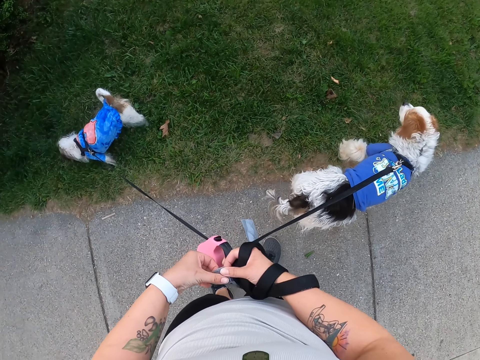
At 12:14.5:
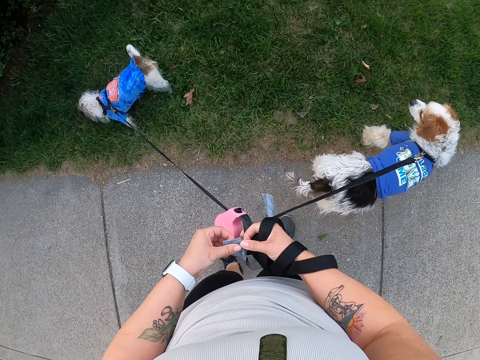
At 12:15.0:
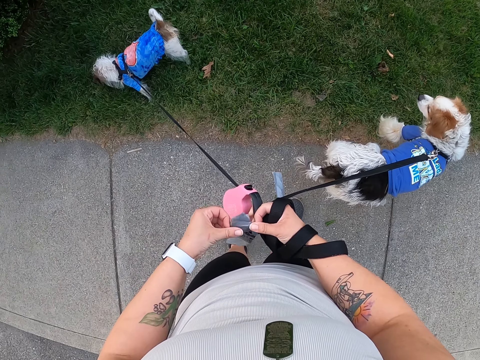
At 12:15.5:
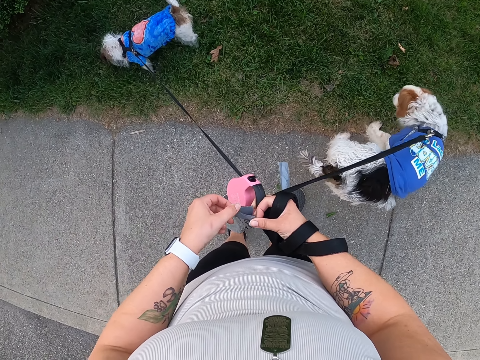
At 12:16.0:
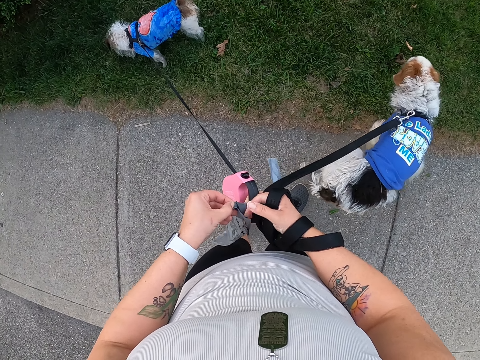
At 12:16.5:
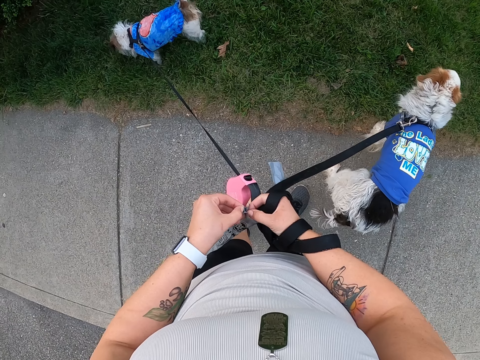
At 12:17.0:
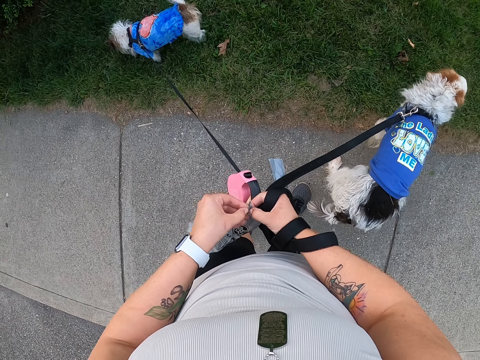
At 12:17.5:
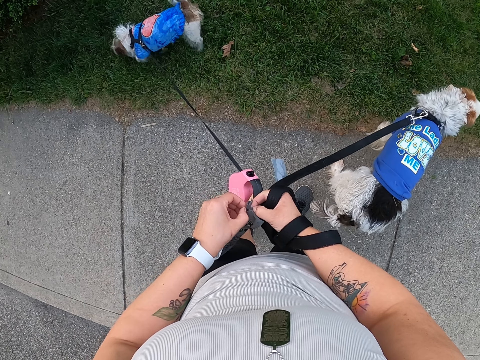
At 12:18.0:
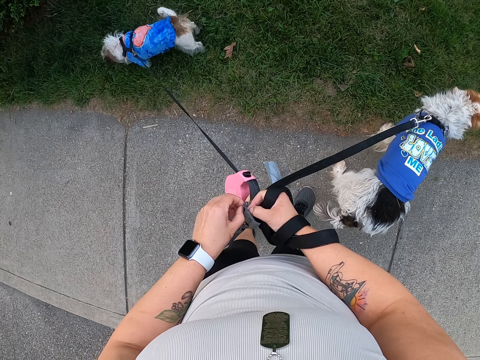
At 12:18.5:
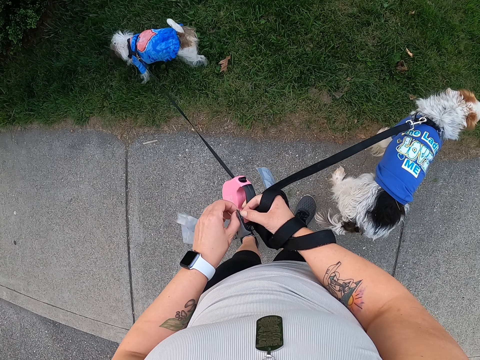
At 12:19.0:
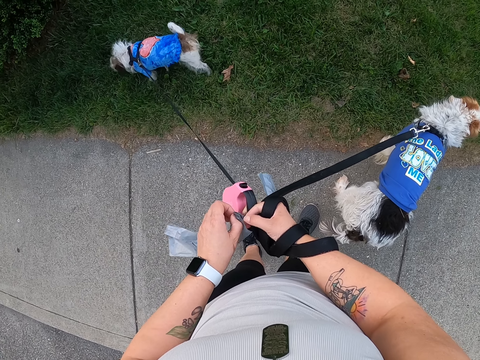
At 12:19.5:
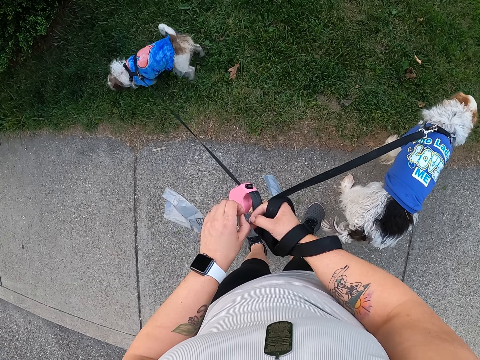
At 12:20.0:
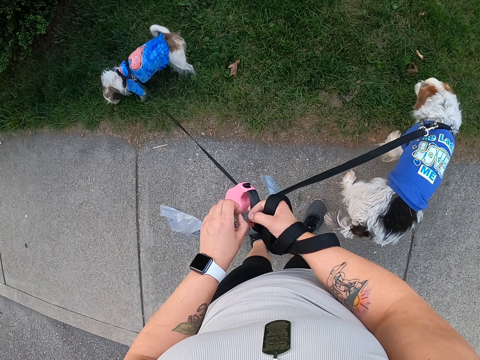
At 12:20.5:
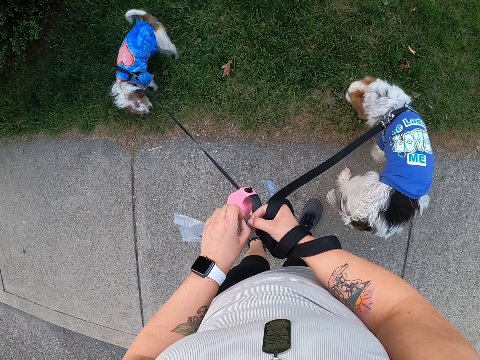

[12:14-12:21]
The camera wearer unfolds the nylon paper.

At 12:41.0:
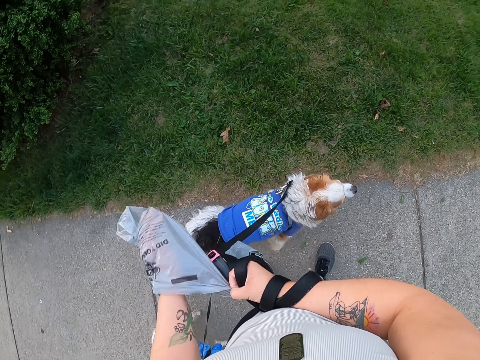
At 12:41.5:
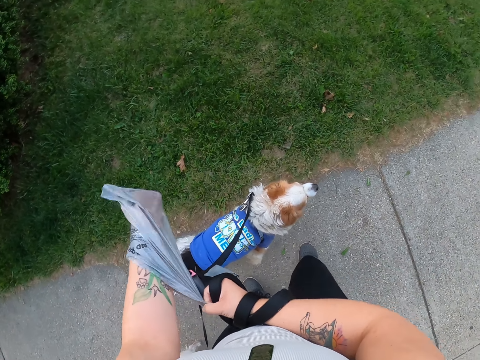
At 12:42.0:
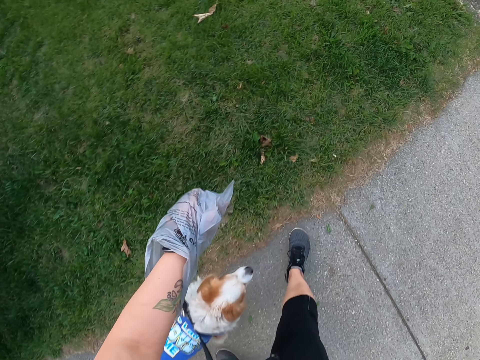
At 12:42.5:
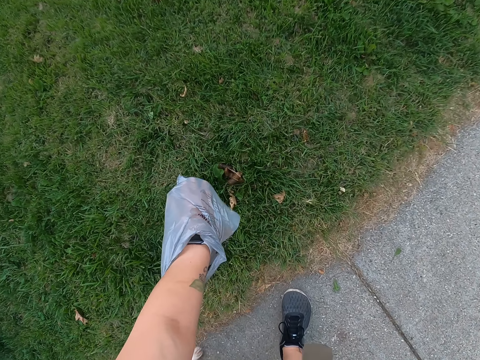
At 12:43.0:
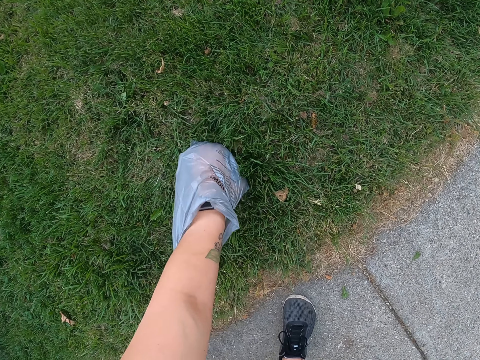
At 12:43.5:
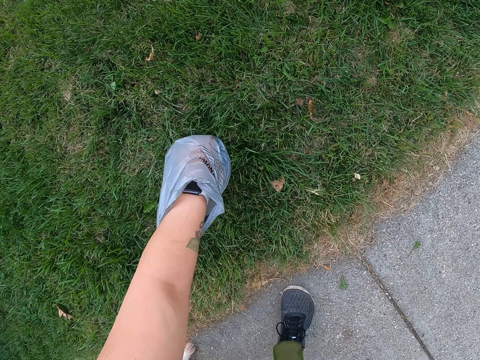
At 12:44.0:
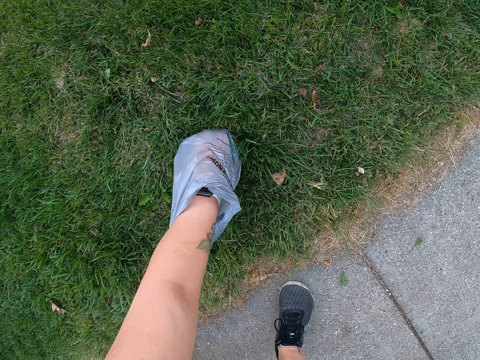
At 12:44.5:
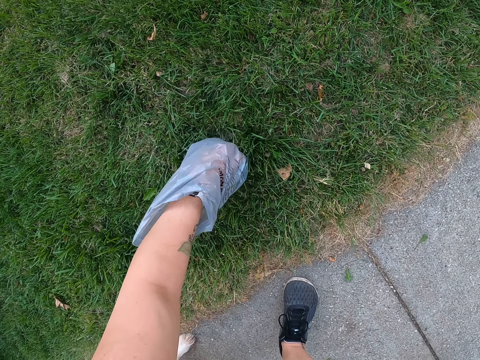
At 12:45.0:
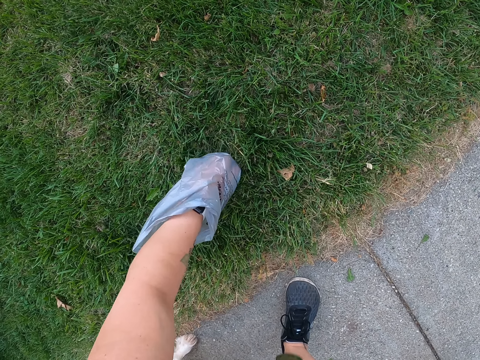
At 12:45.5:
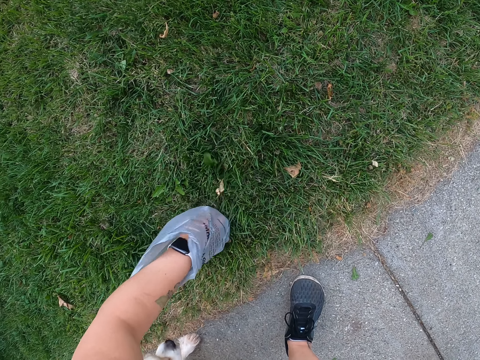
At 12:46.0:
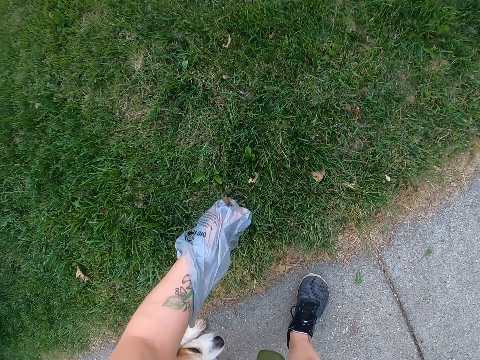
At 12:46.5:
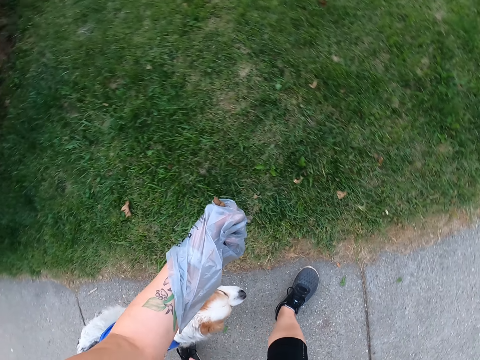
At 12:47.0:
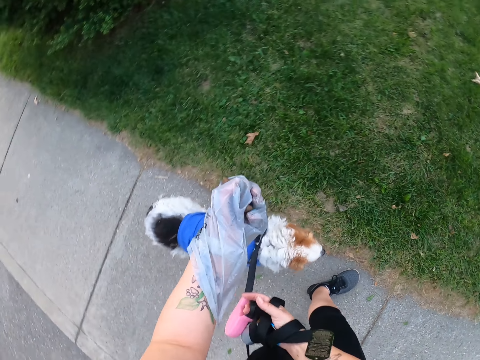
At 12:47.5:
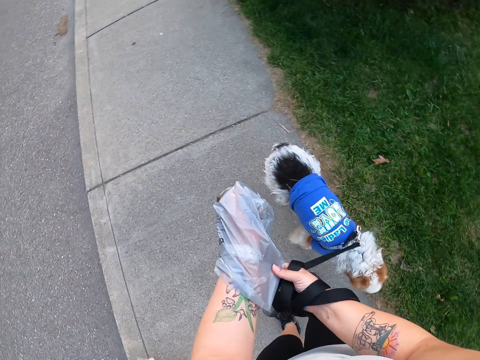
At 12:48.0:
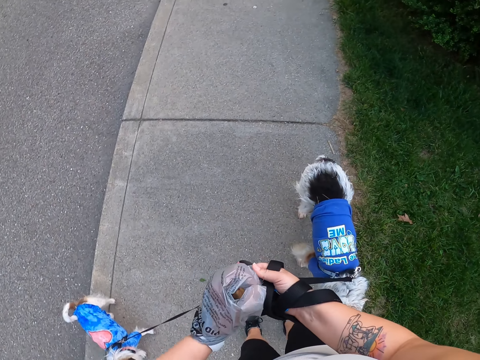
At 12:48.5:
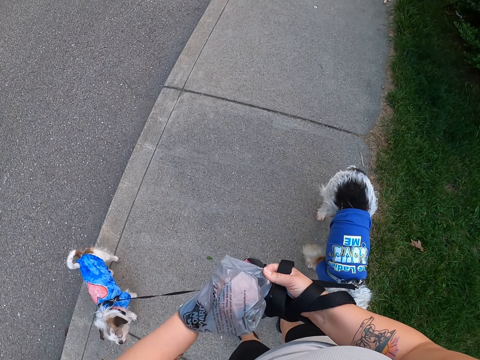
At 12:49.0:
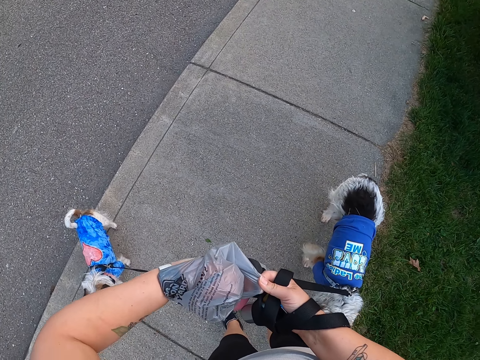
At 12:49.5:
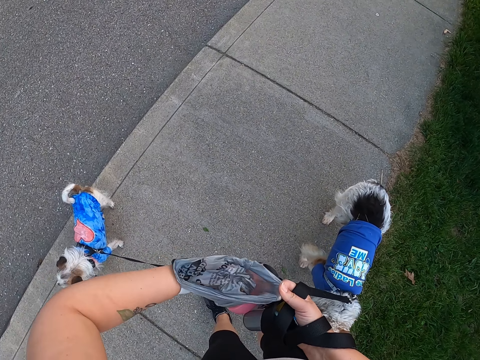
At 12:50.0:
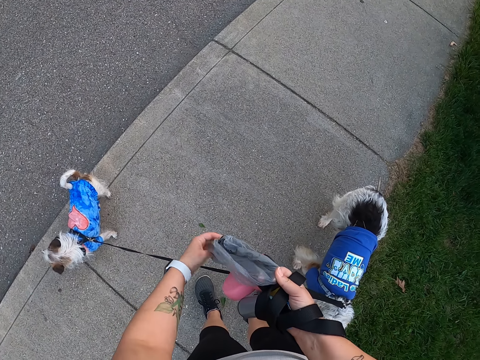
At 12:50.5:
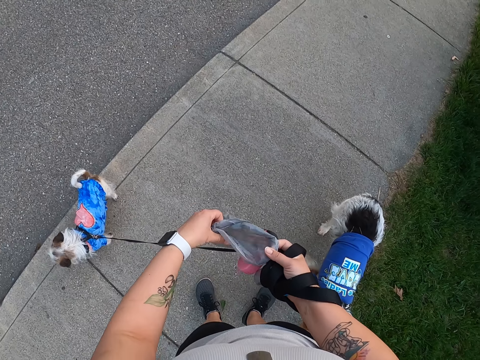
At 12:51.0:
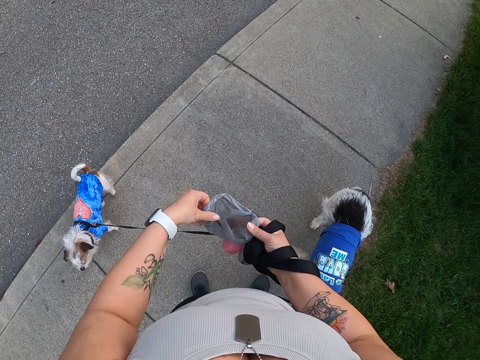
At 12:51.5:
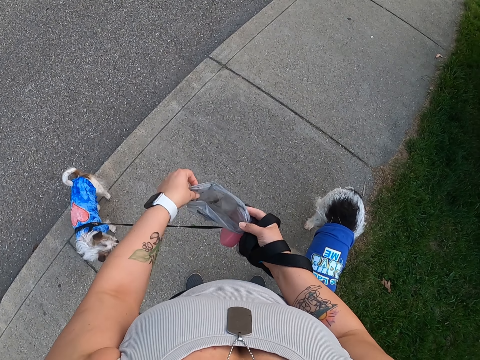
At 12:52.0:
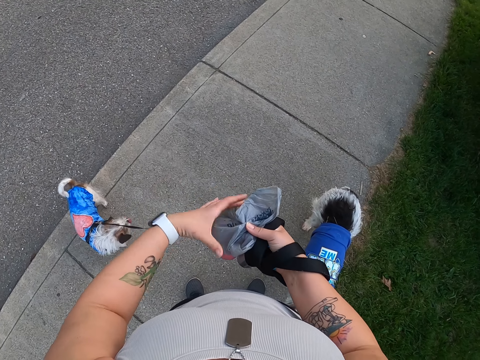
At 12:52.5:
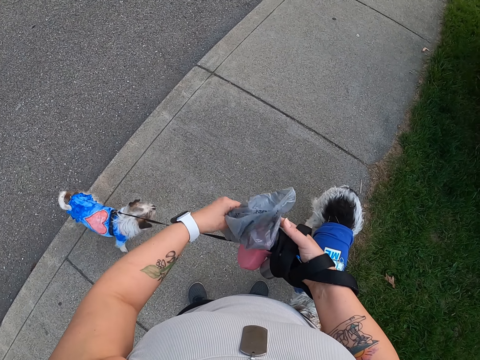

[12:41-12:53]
The camera wearer picks up the dogs' poop from the grass using the nylon paper. They turn the paper inside out. They hold the paper with both hands. They shake the paper.

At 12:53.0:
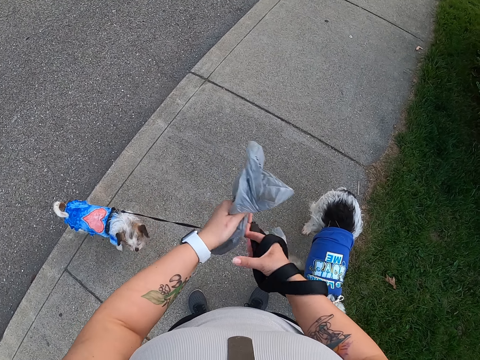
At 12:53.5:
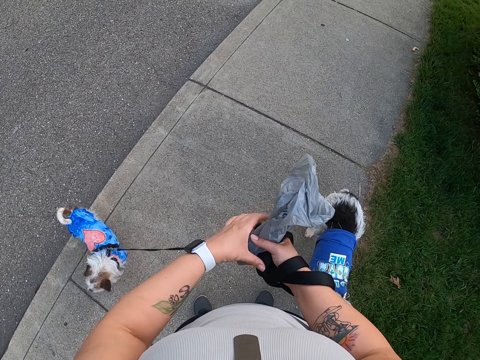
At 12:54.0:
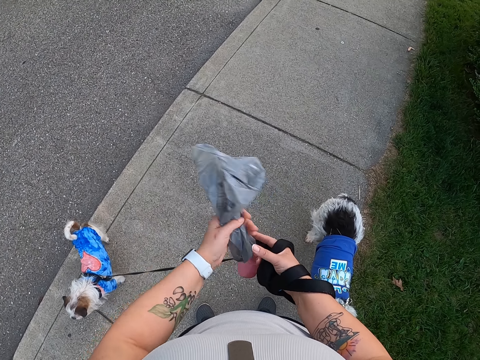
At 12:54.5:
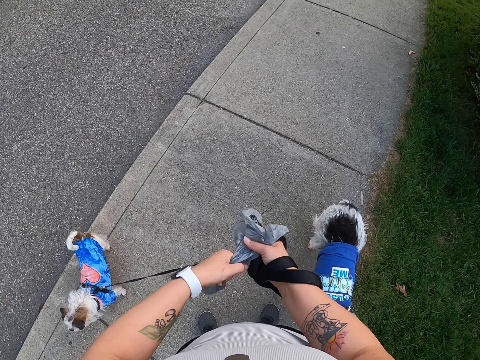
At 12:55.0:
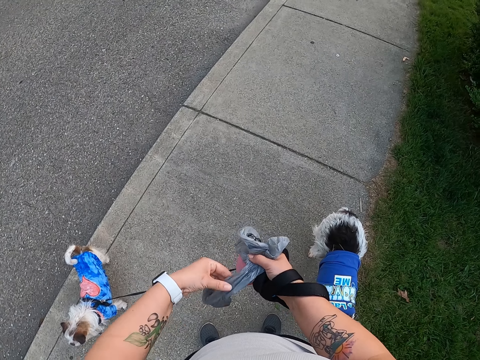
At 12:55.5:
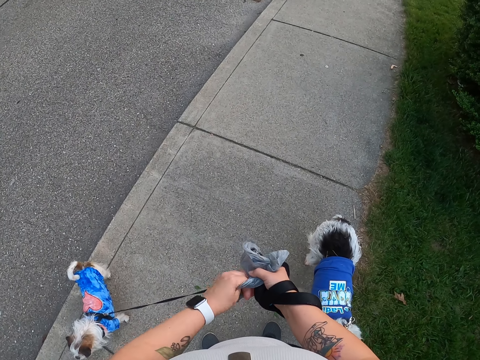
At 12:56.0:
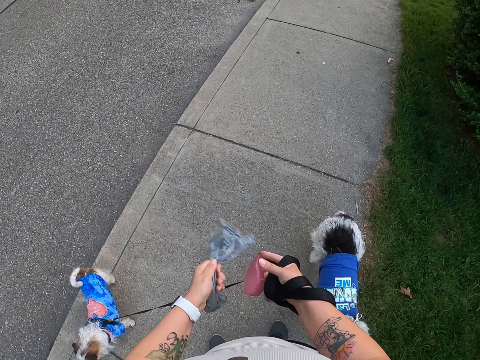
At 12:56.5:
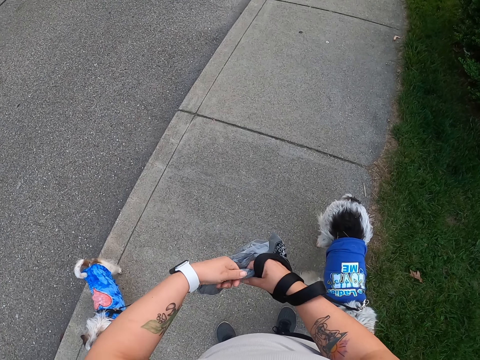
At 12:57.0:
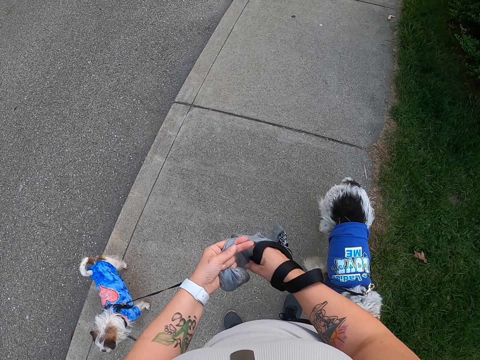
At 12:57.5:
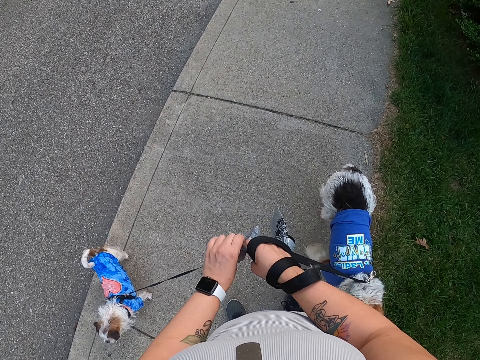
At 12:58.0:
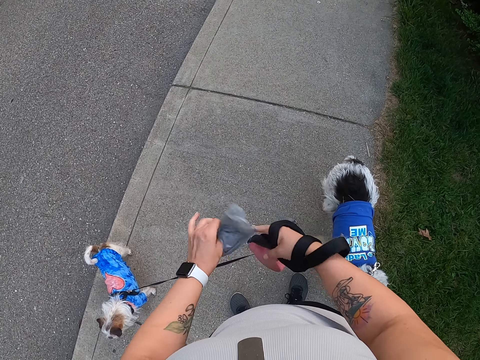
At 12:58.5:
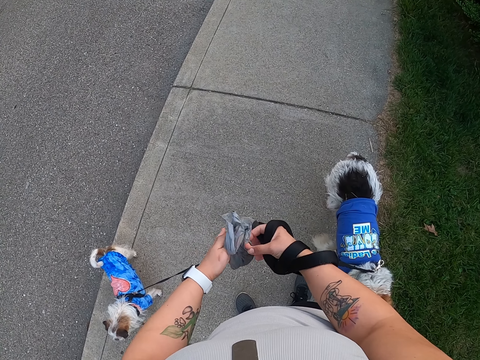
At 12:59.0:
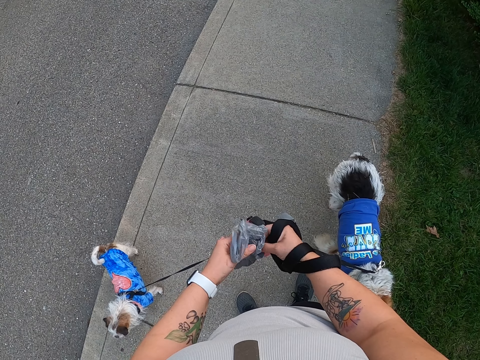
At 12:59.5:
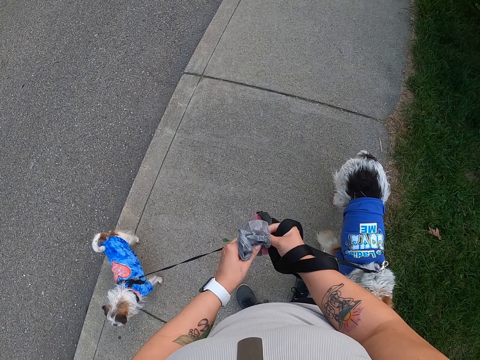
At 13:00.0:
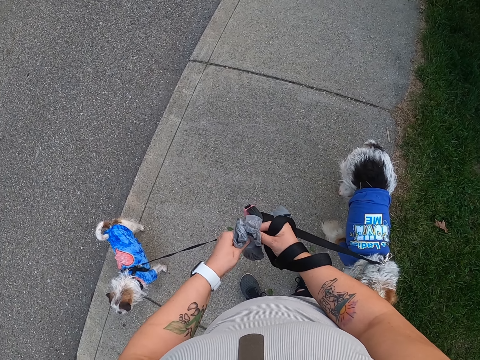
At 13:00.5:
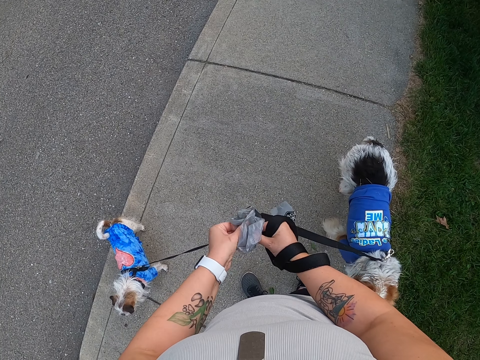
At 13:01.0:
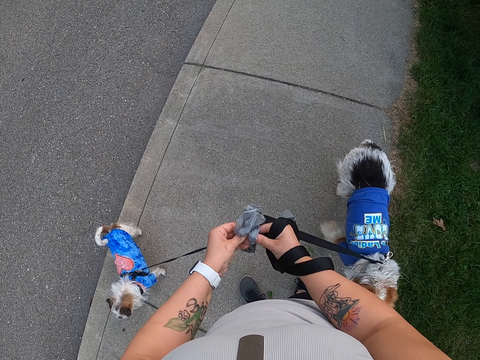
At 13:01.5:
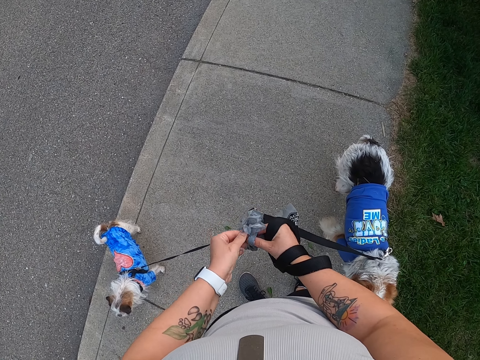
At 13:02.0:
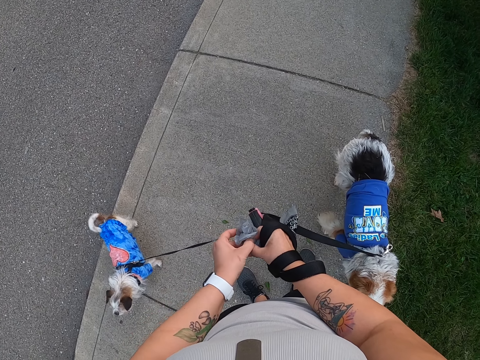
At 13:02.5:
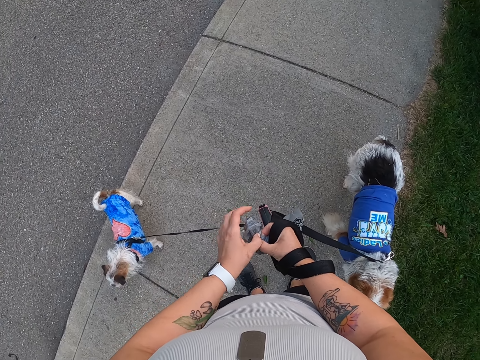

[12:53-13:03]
The camera wearer pulls her hand off the paper. She holds the paper with both hands. She pulls her hand off the paper. She holds the paper with both hands. She pulls her hand off the paper. She ties the paper. She folds the nylon paper.
